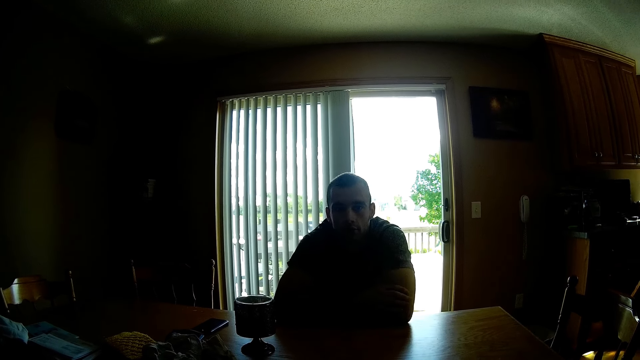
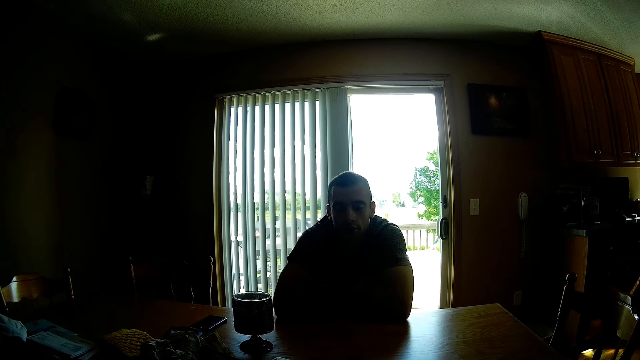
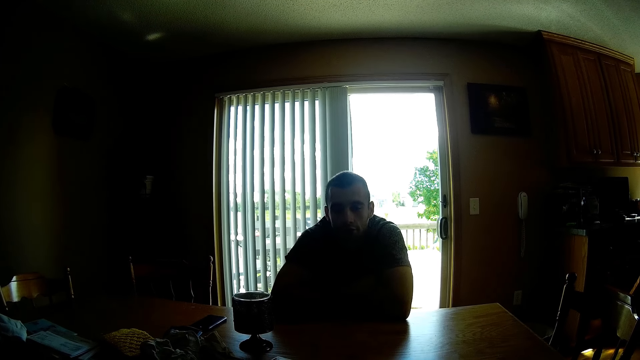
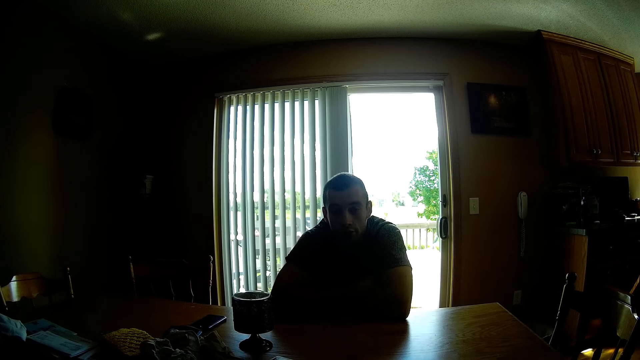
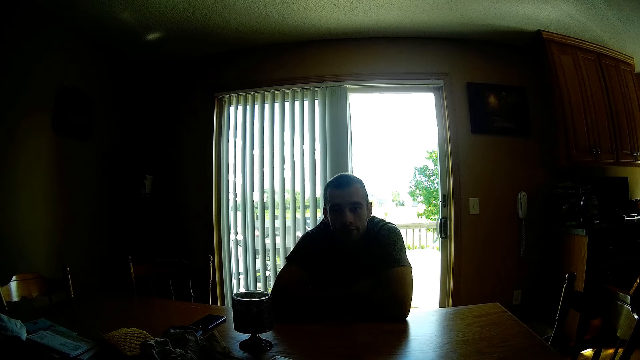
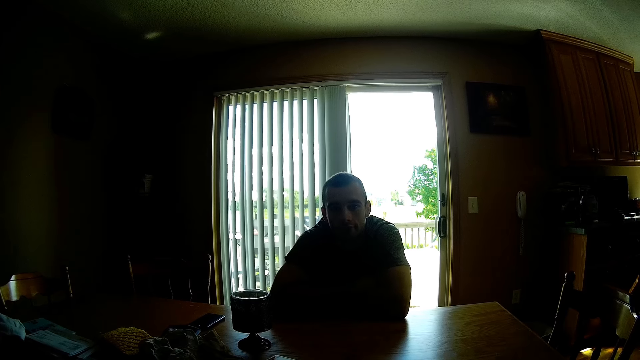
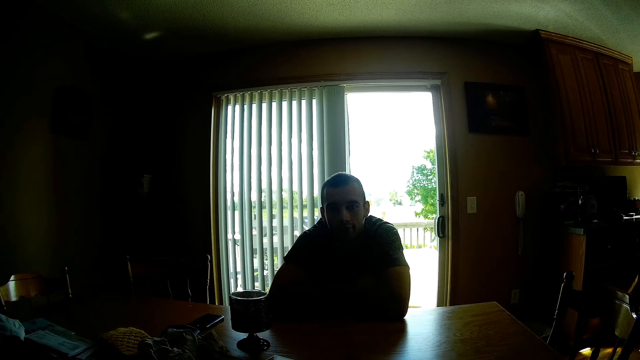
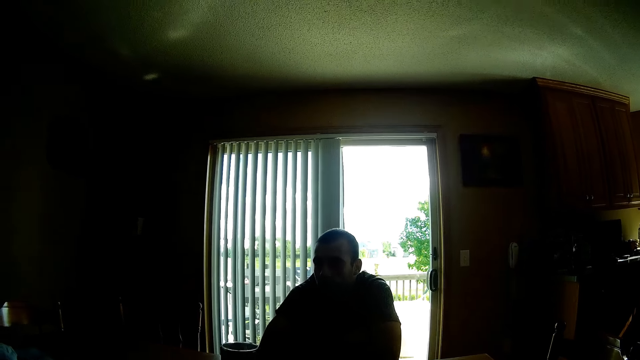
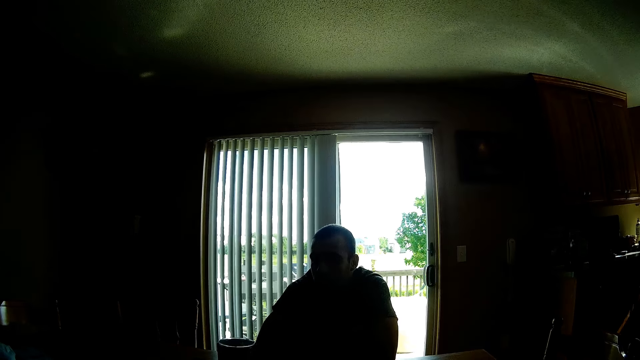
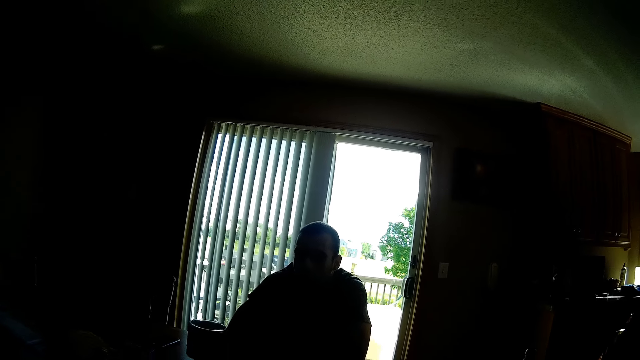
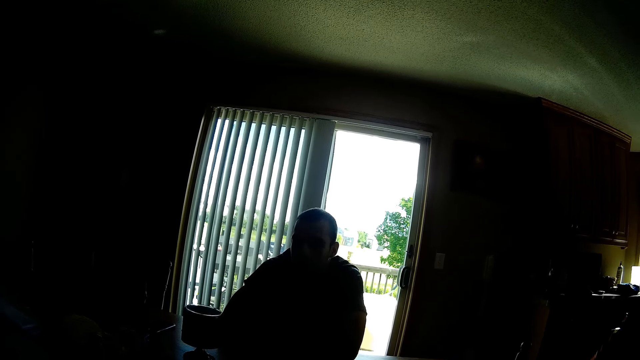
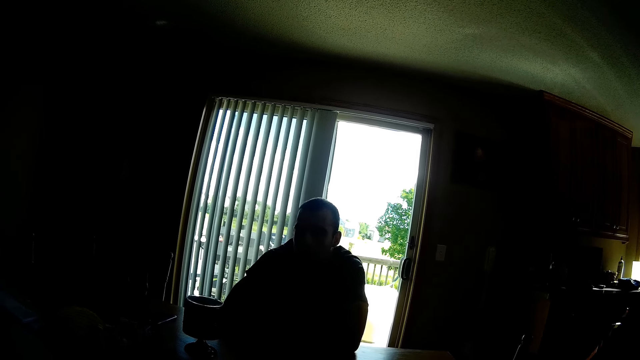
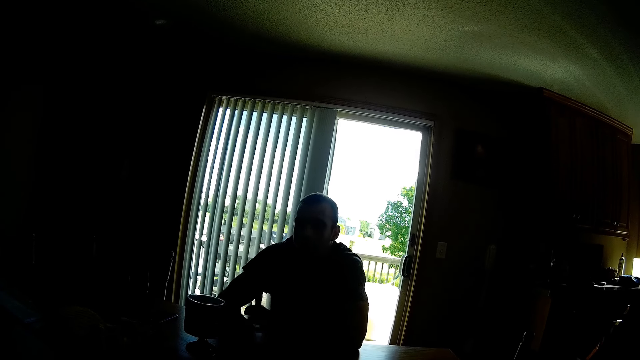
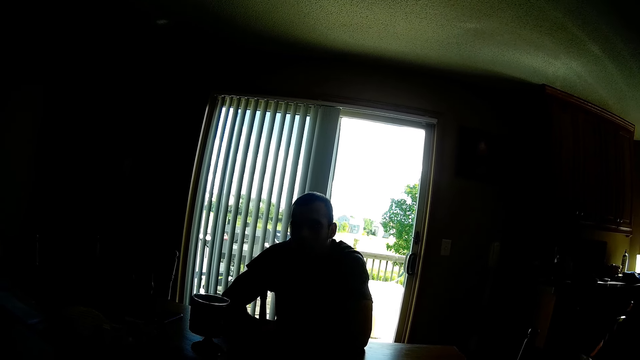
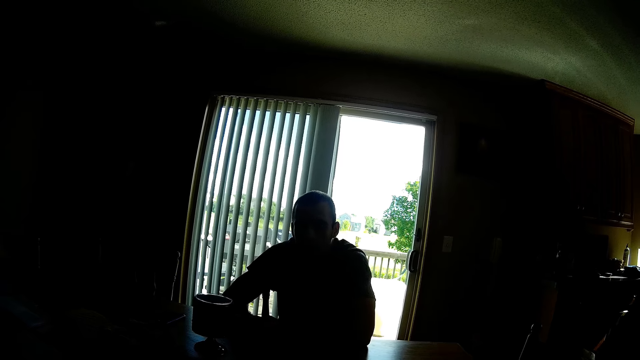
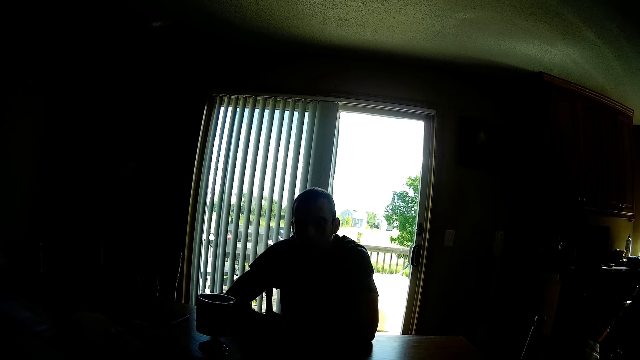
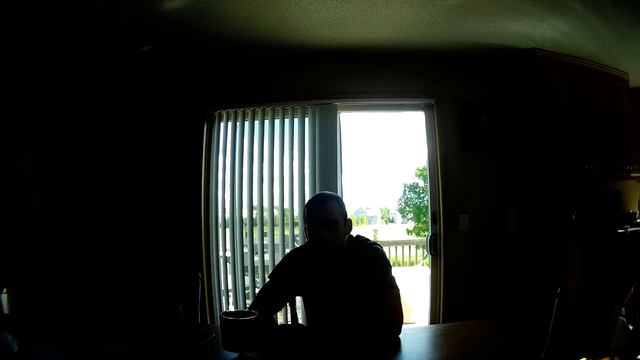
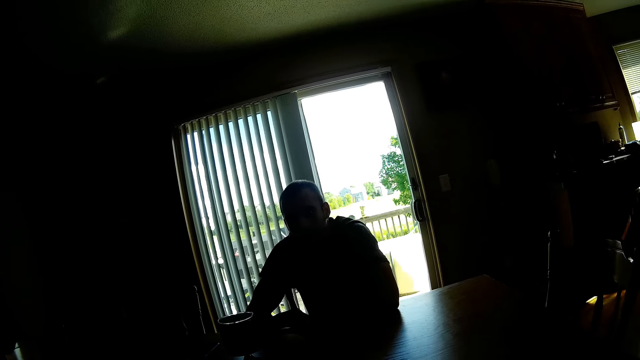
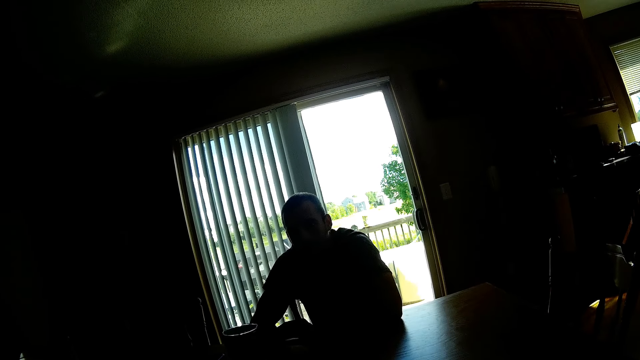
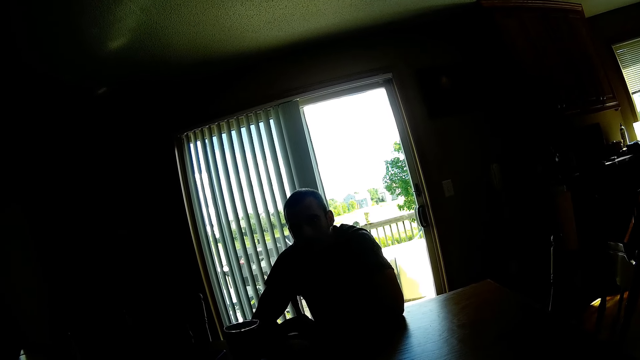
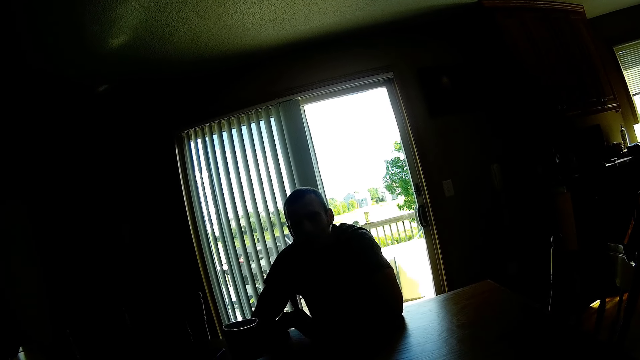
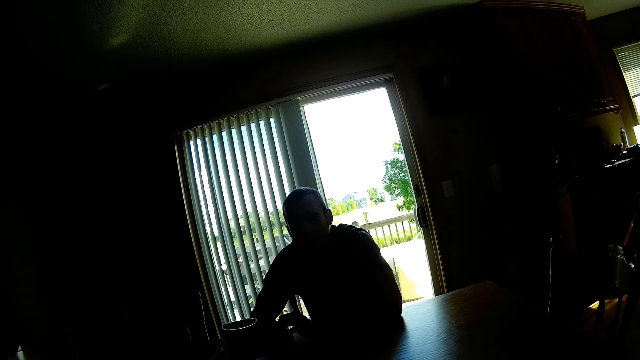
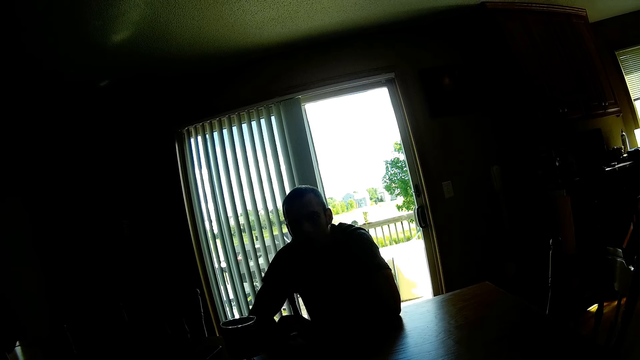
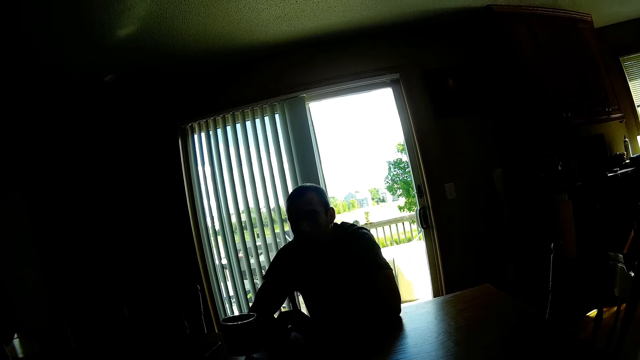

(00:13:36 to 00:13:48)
The camera wearer responds to the man. They converse with the man.

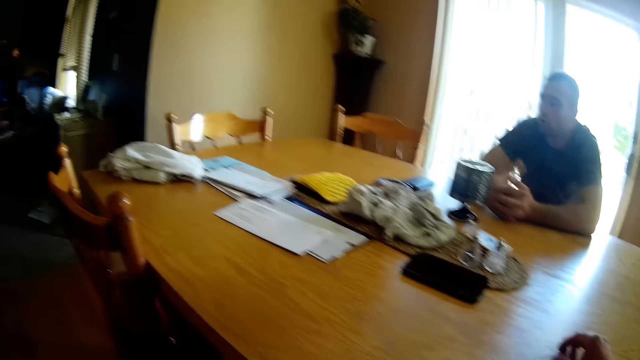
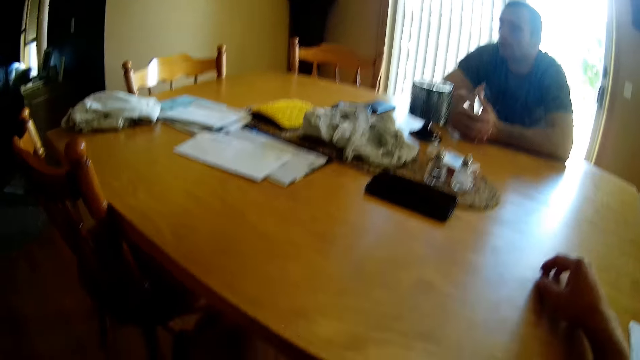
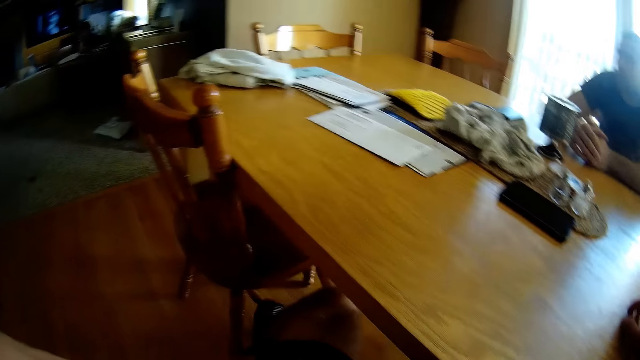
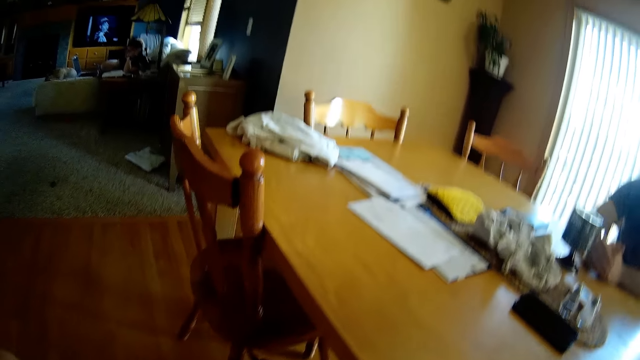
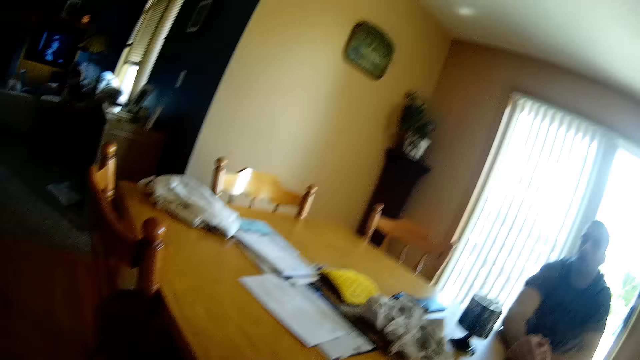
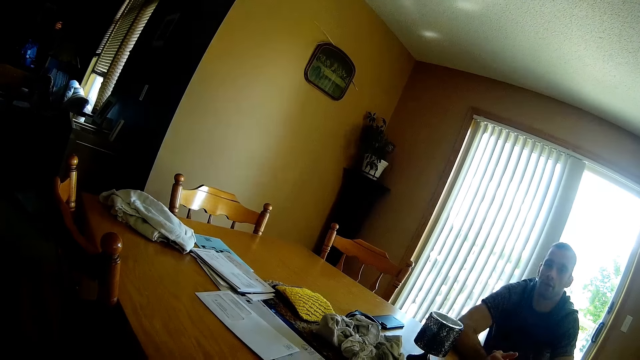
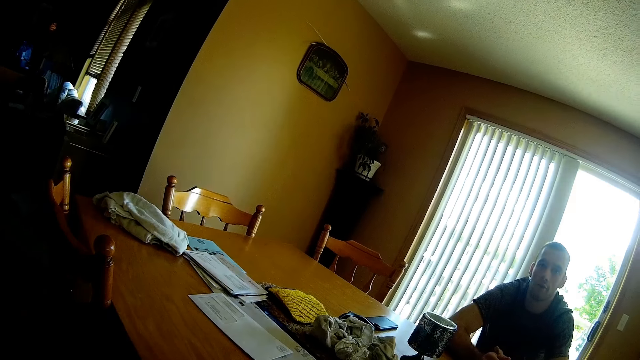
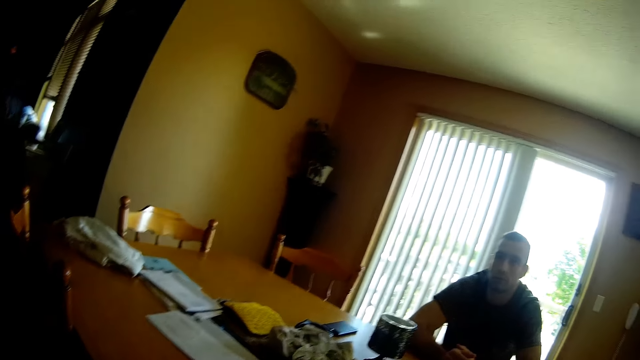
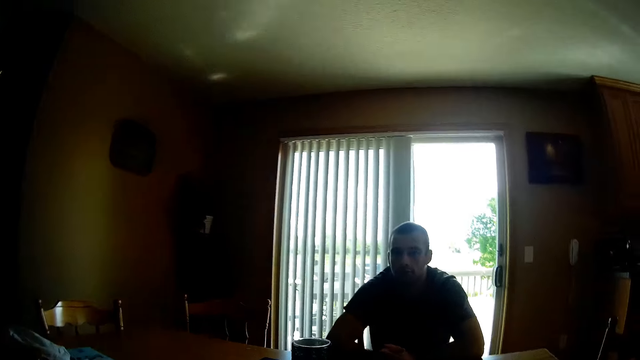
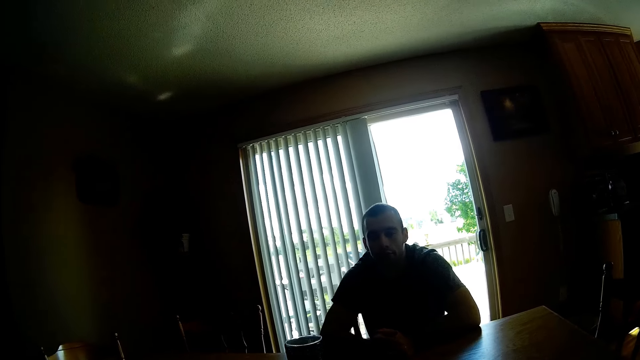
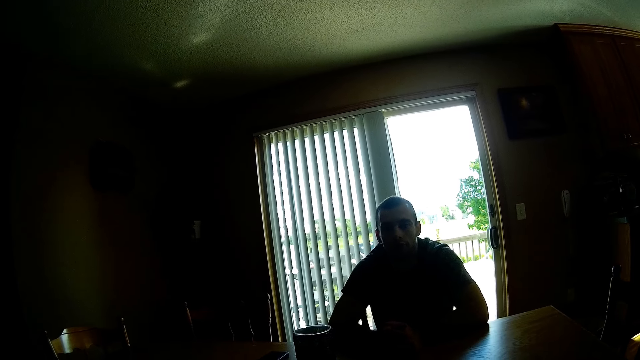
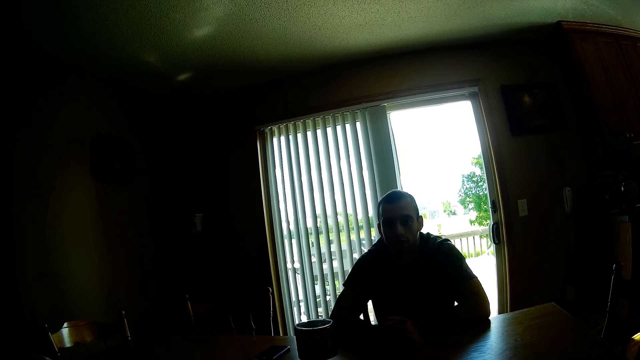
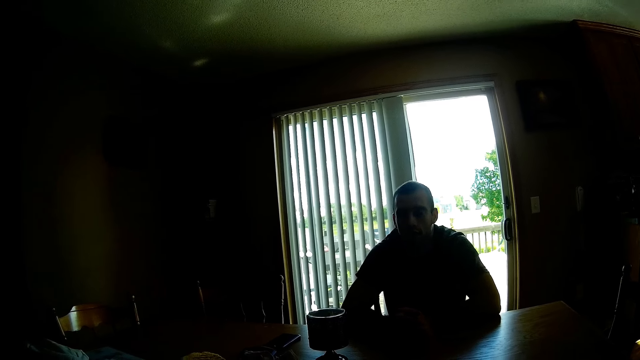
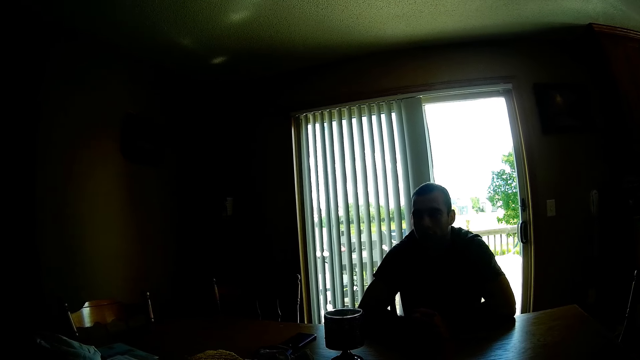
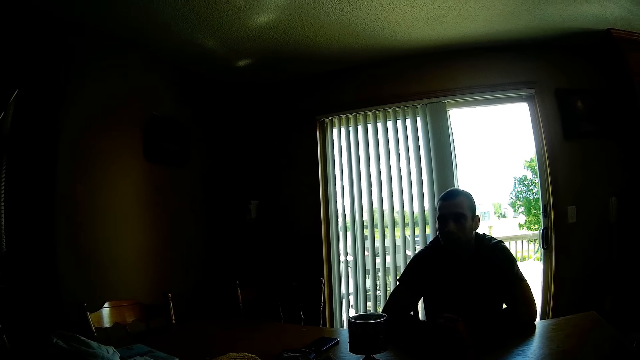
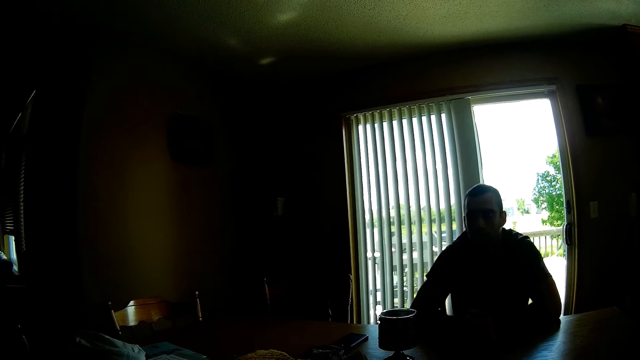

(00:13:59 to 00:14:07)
The camera wearer looks around the house. They dialogue with a person.
